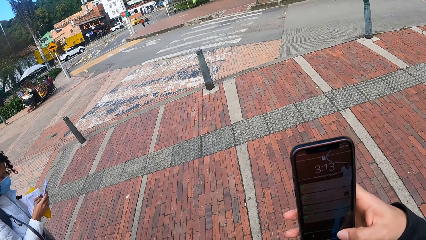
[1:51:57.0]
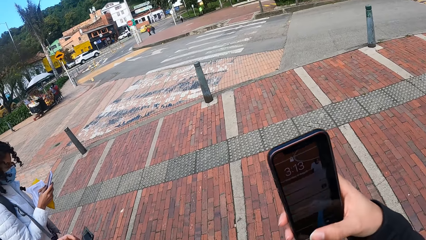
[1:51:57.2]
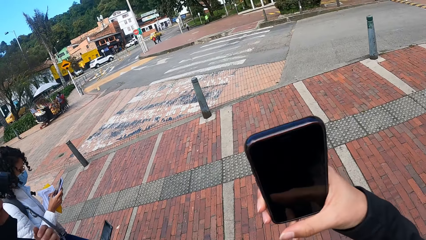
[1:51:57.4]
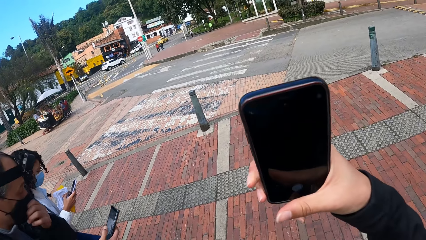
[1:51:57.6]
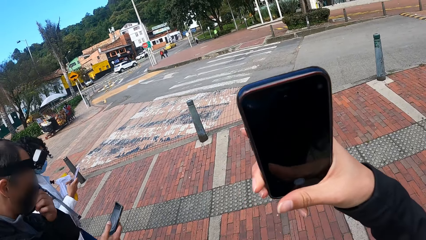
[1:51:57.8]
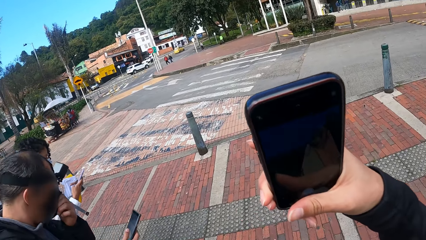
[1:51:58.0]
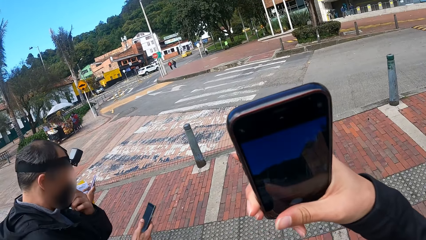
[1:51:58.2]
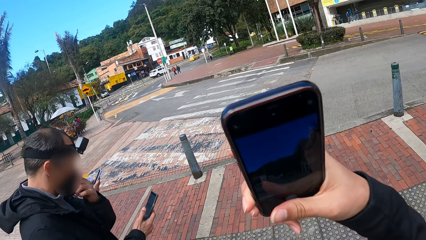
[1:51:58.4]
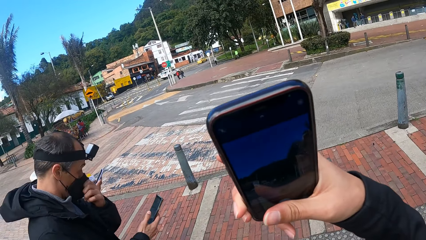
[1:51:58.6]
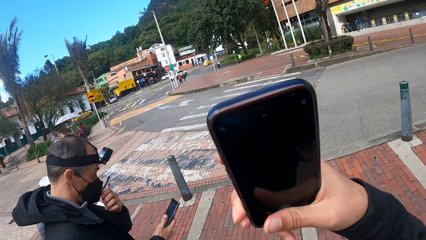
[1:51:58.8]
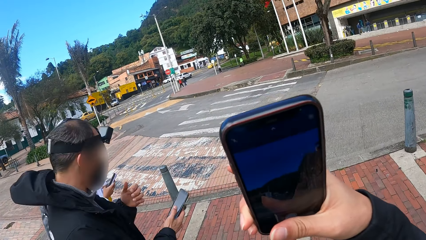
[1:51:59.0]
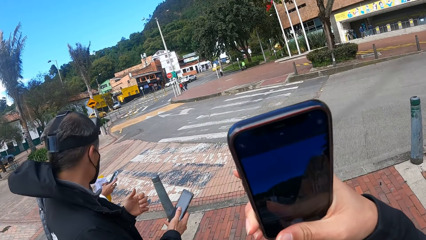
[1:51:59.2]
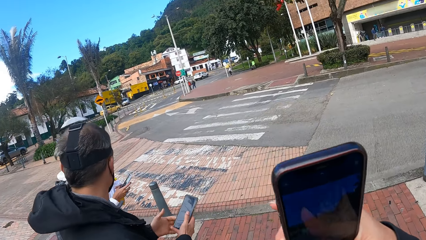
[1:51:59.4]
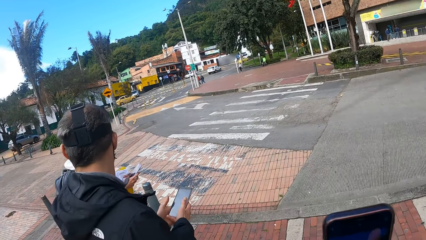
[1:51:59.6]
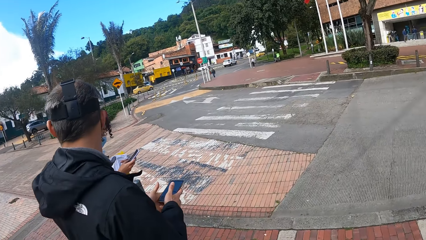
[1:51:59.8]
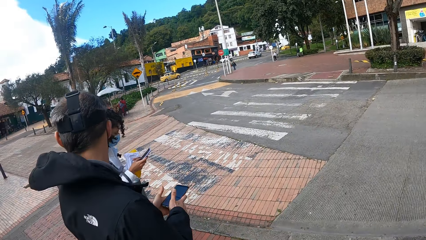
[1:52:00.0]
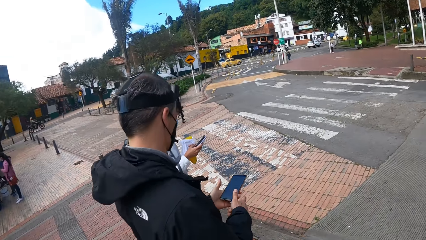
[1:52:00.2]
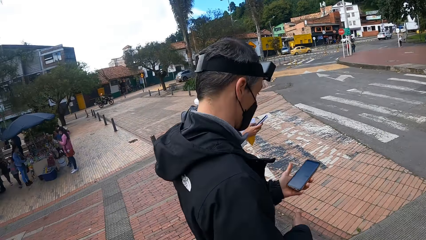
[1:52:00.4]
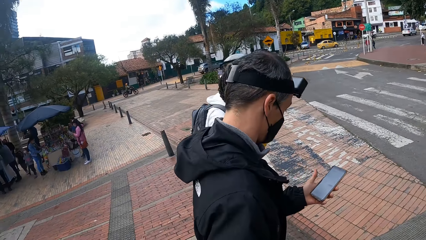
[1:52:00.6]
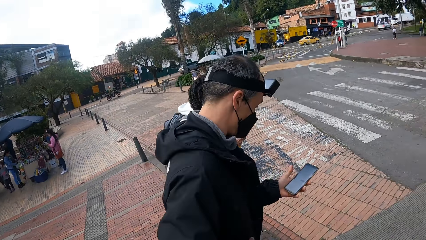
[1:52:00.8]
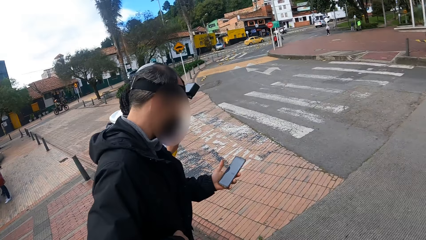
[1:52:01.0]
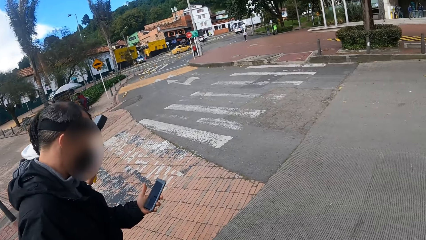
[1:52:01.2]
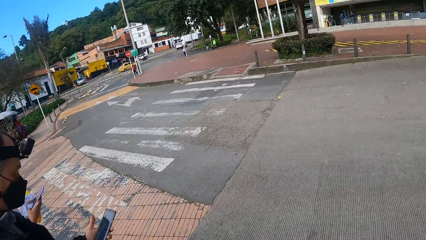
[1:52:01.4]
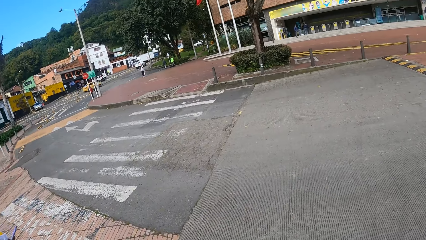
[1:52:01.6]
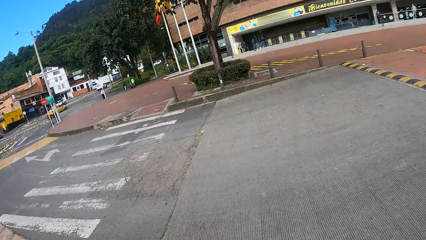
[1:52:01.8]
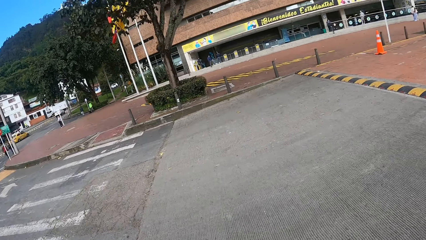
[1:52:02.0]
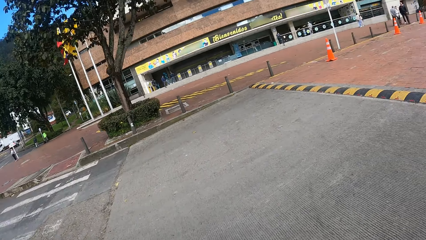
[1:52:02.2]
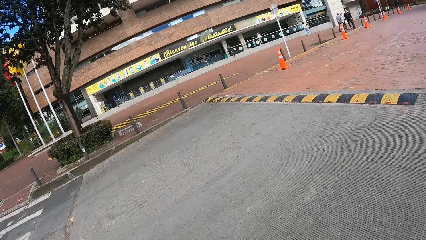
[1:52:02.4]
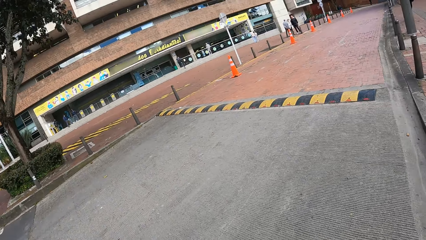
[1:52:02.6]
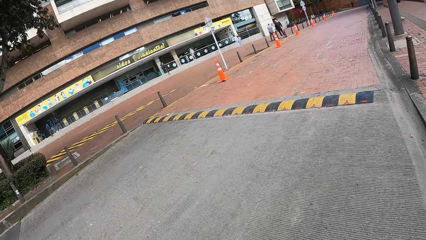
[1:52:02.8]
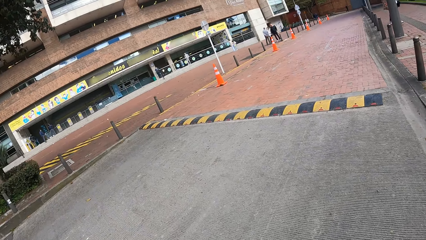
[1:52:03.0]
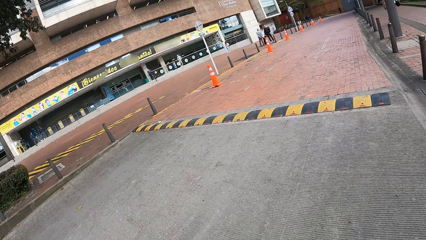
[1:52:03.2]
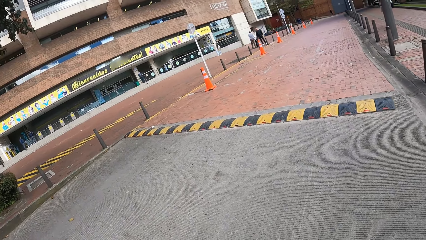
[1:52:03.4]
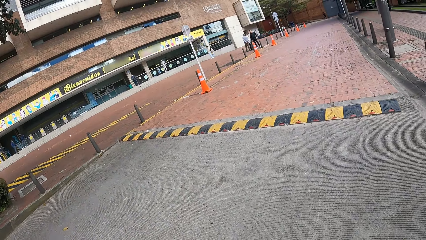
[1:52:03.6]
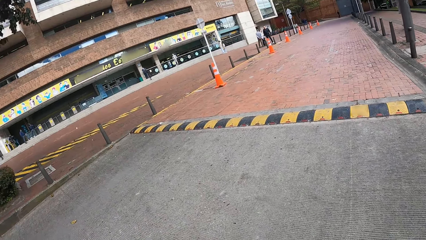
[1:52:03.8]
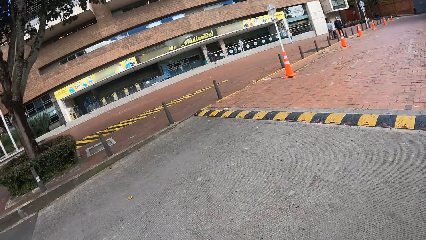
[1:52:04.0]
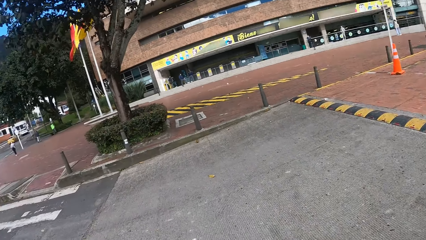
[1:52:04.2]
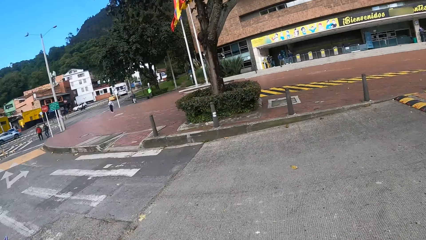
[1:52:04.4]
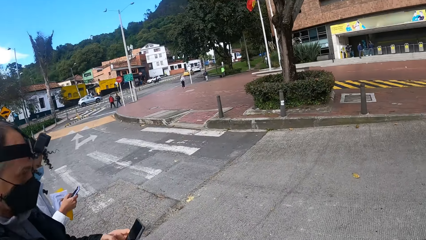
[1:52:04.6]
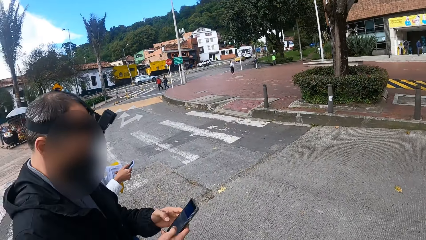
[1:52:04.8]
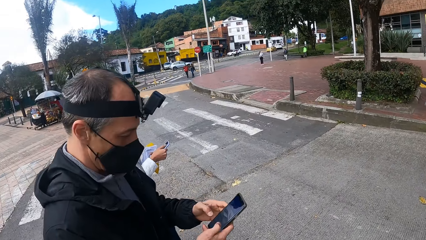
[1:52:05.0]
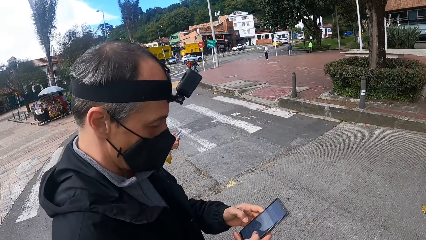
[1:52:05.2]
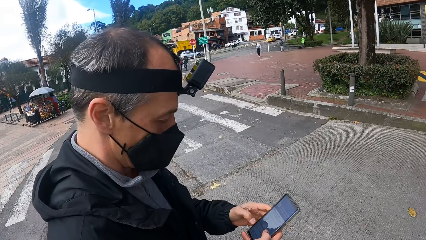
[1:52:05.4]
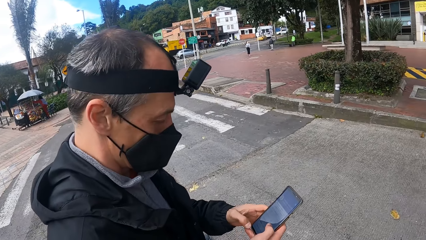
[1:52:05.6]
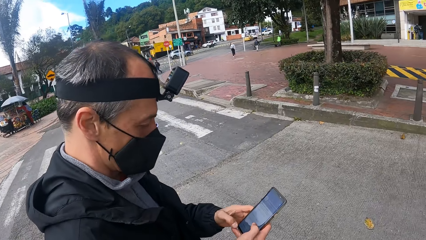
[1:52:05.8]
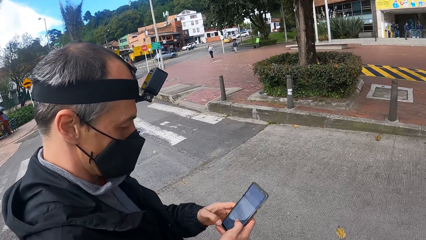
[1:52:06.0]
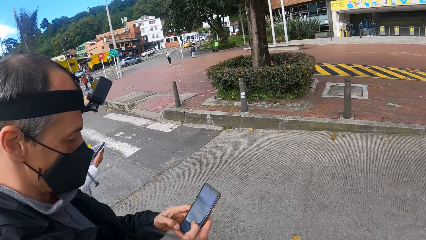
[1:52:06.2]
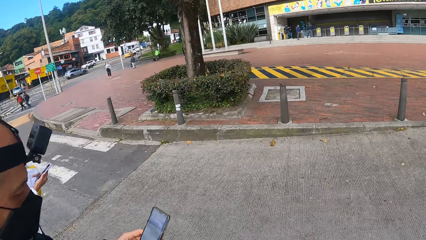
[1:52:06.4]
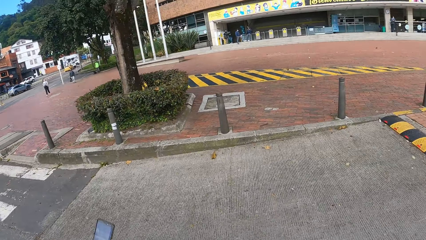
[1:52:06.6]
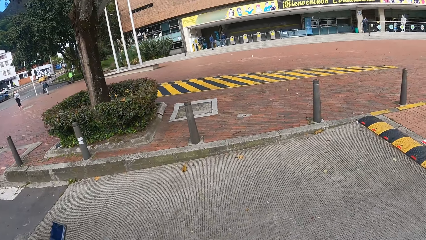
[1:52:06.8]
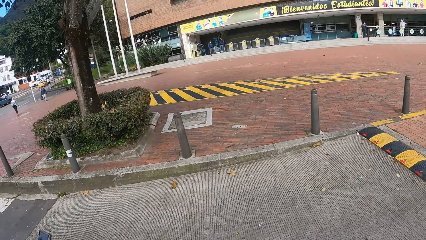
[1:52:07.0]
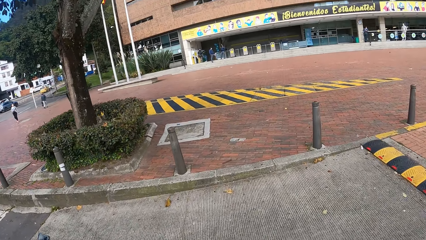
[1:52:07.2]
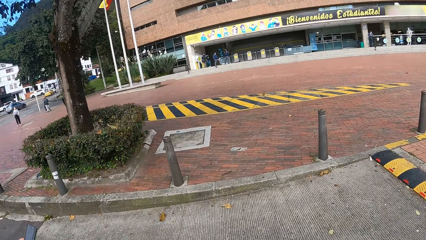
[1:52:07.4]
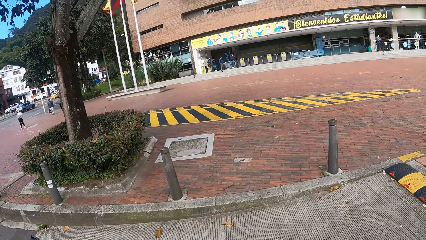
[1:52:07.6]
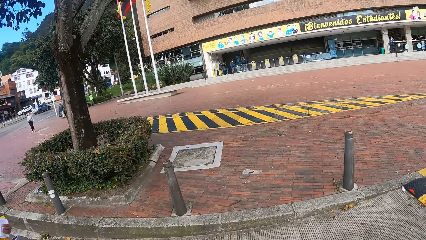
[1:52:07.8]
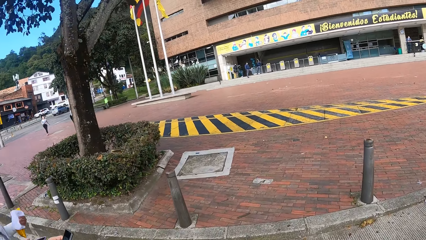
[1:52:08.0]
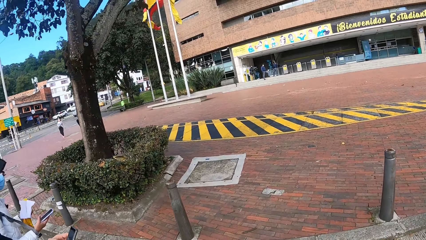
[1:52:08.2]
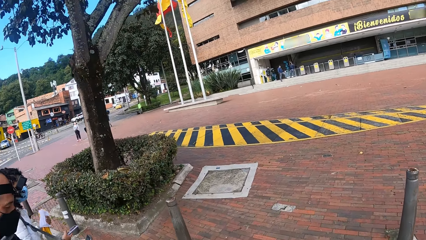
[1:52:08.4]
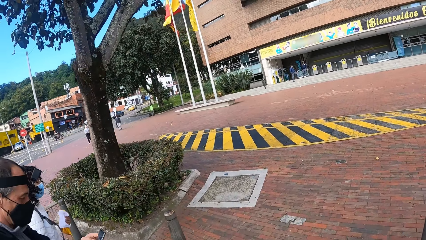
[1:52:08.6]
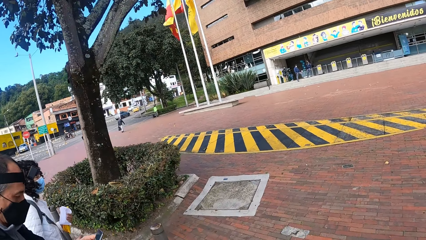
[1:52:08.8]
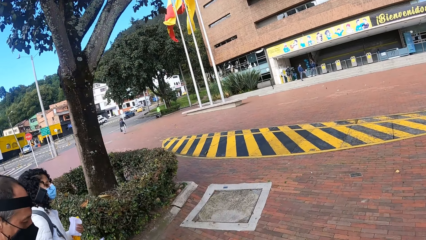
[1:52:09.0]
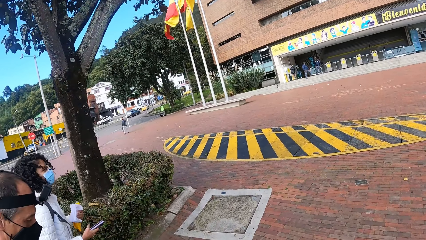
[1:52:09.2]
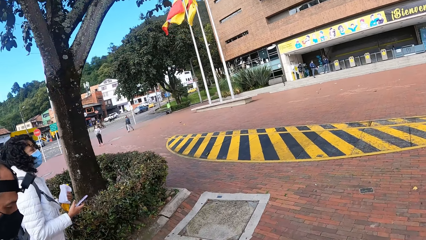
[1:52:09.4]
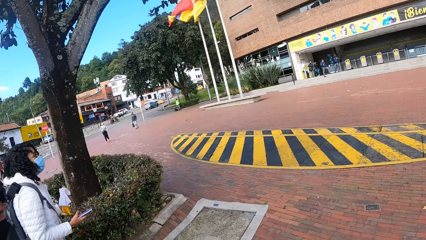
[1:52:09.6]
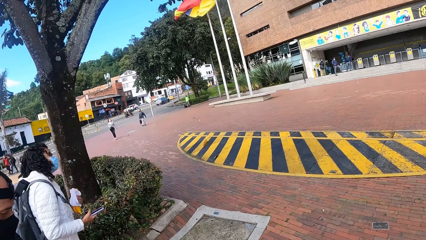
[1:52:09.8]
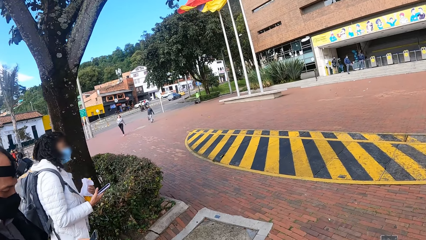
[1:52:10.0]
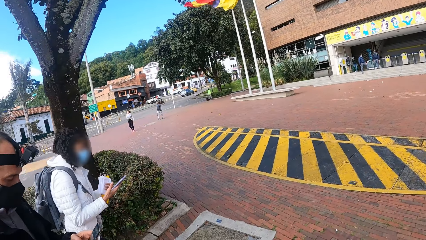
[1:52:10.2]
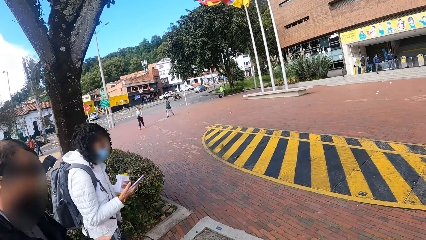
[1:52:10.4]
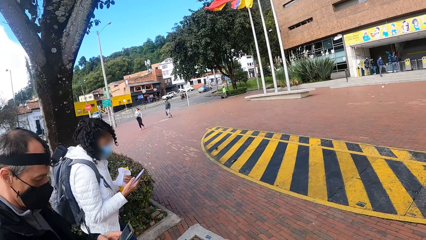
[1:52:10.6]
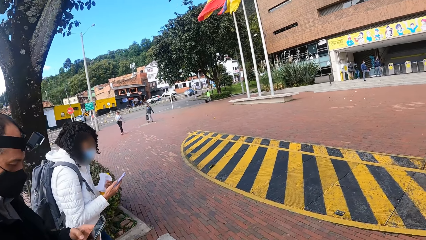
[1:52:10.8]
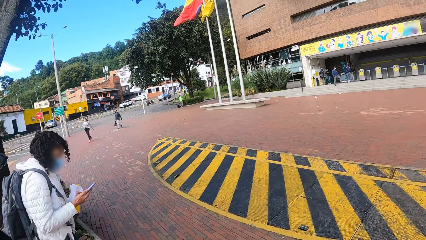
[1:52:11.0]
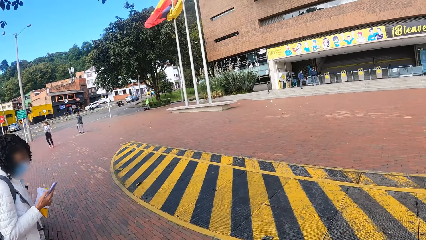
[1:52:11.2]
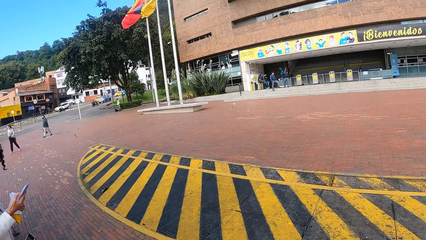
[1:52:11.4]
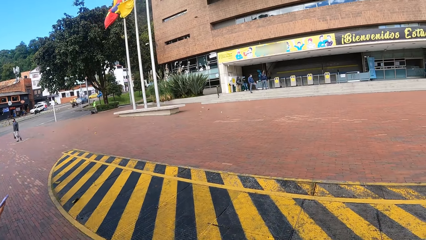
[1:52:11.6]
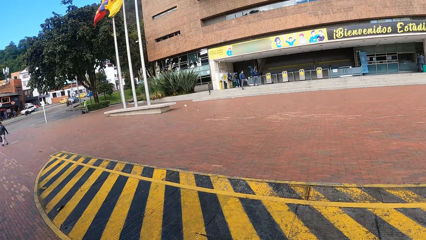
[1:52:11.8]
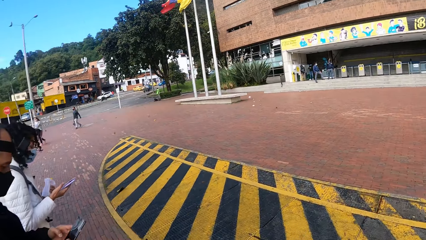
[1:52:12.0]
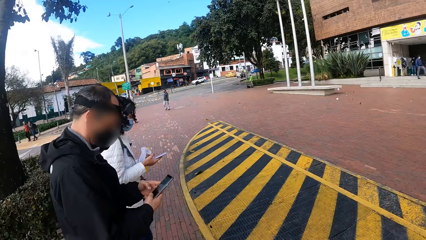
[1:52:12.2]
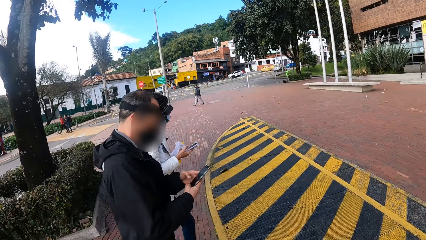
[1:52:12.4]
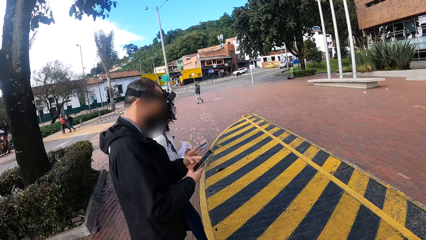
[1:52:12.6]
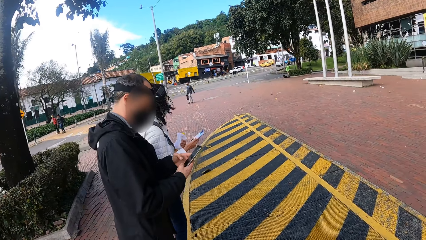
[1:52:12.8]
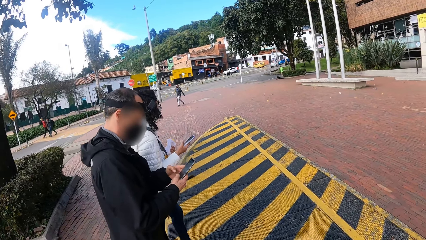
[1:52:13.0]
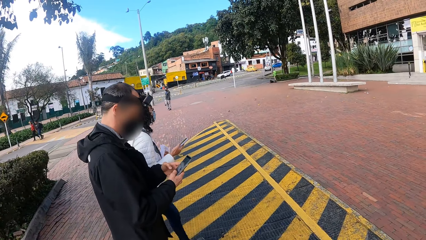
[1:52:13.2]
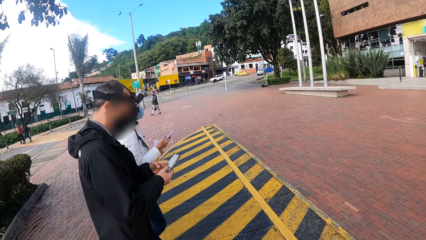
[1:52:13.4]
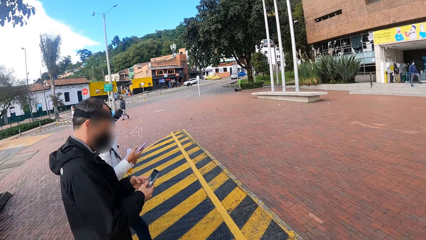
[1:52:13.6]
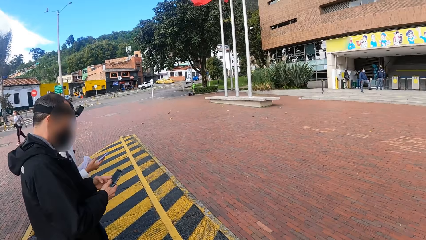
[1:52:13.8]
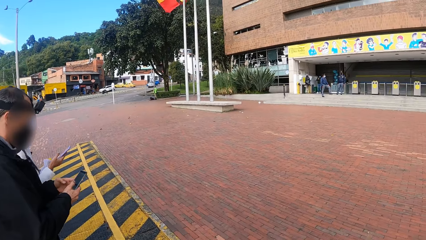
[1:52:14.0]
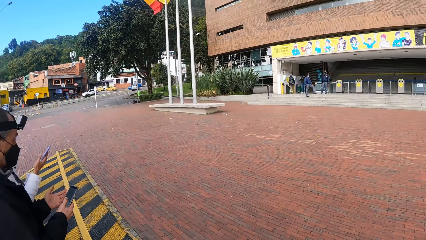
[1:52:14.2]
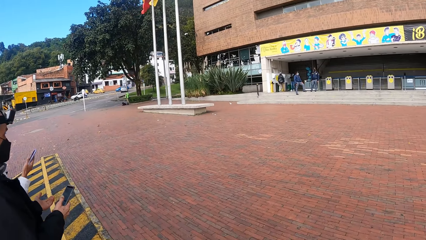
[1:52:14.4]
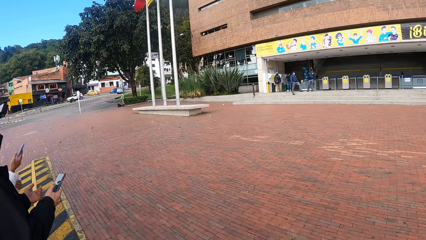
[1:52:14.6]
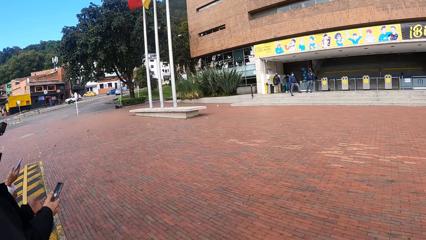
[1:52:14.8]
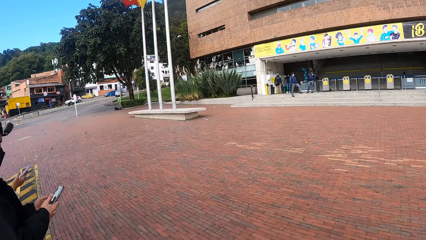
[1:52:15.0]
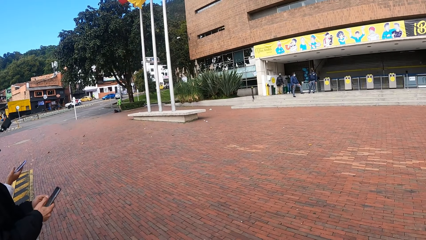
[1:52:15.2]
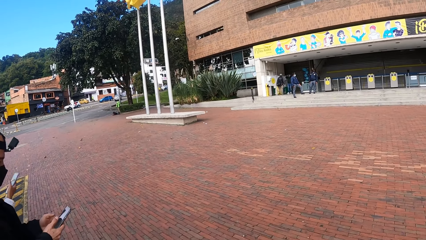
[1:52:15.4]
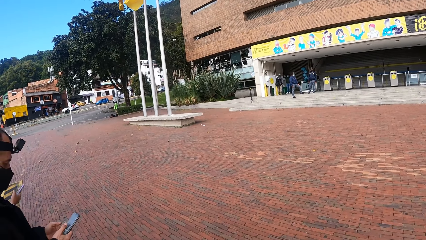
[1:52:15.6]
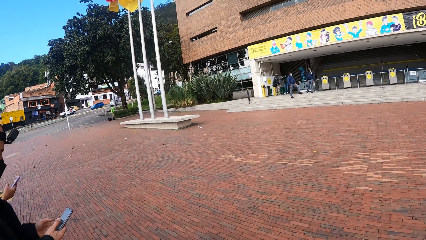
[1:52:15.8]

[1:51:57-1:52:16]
The camera wearer operates the phone in her right hand. She looks at her phone. The man moves the mask on his face with his left hand. The camera wearer opens the camera on her phone. She takes a picture with her cellphone. The man passes the phone from his right hand to his left hand. The man looks around. The camera wearer looks around. The woman crosses a road. The man crosses the road. The camera wearer crosses the road. She looks around. The man walks along a pavement. The woman walks along the pavement. The camera wearer walks along the pavement. She looks around.
